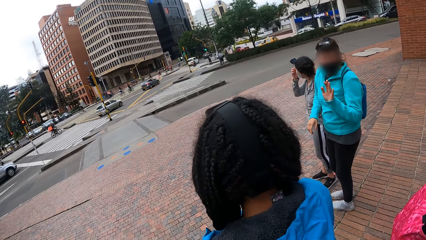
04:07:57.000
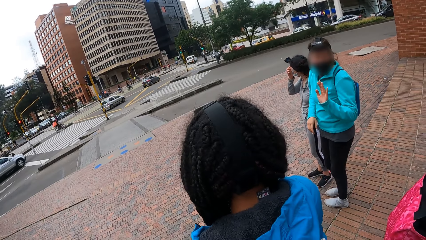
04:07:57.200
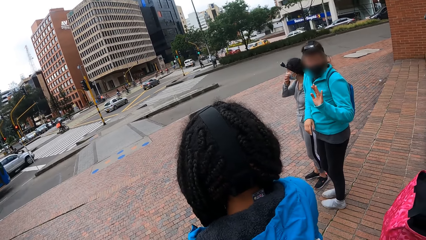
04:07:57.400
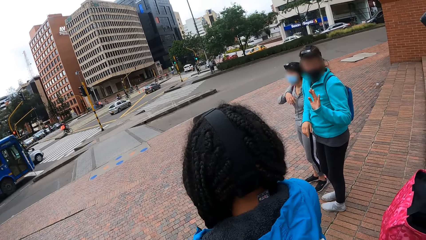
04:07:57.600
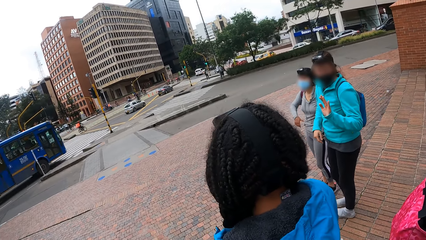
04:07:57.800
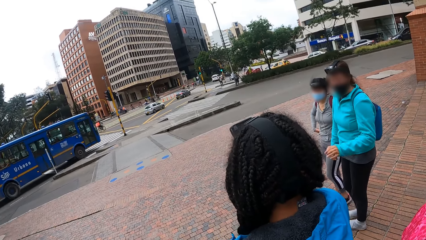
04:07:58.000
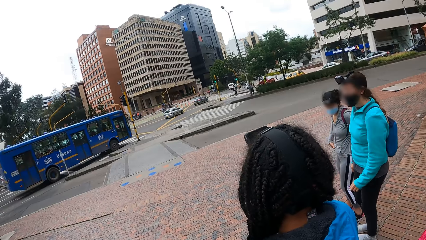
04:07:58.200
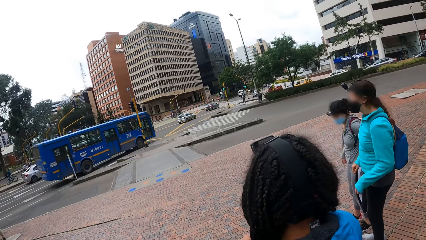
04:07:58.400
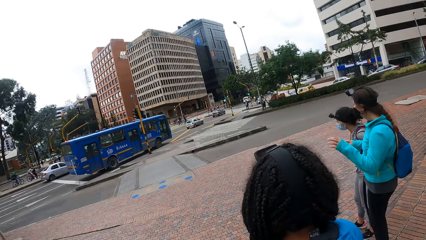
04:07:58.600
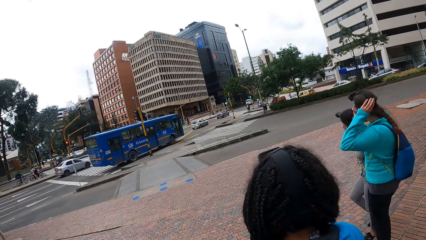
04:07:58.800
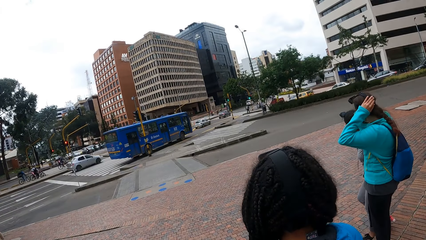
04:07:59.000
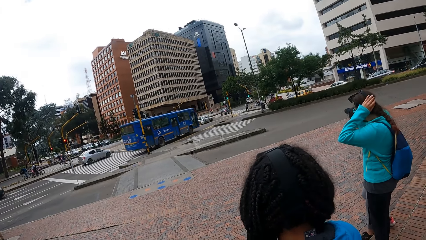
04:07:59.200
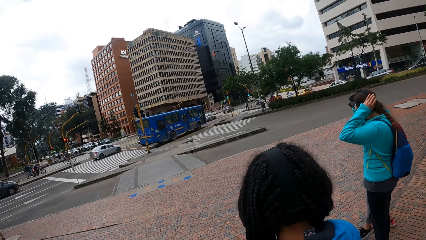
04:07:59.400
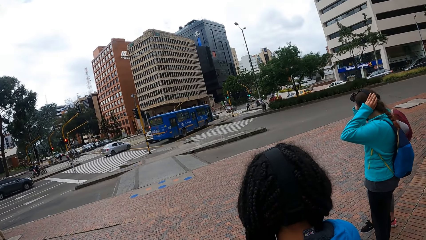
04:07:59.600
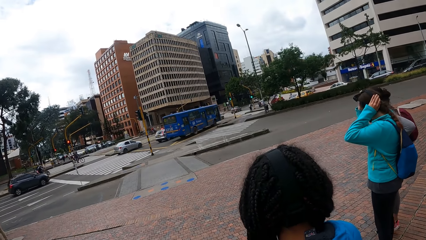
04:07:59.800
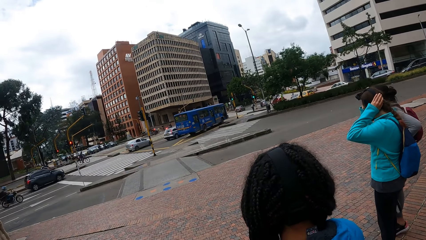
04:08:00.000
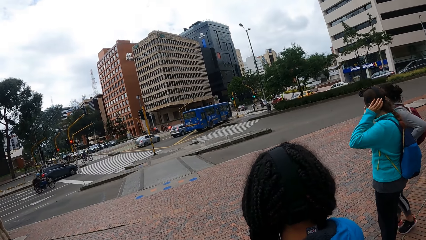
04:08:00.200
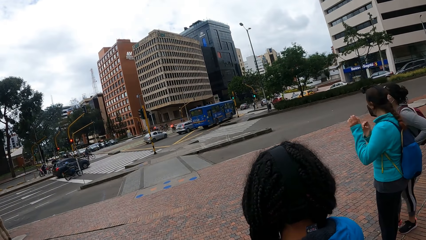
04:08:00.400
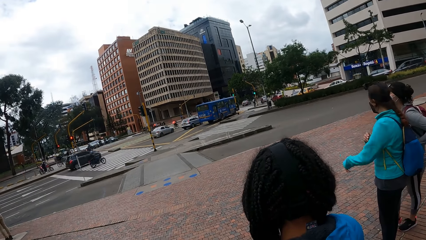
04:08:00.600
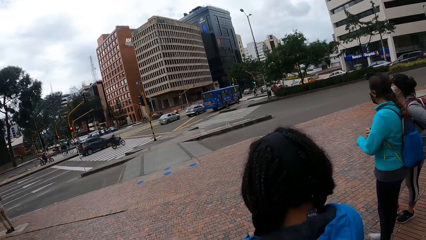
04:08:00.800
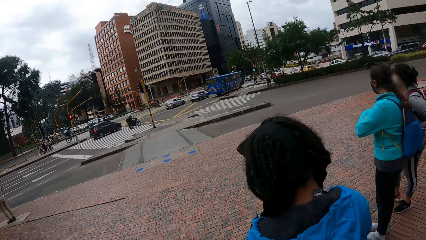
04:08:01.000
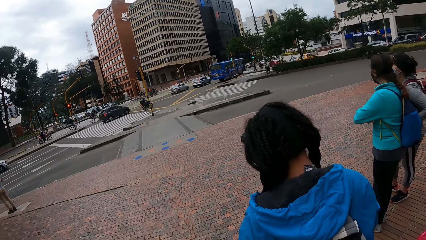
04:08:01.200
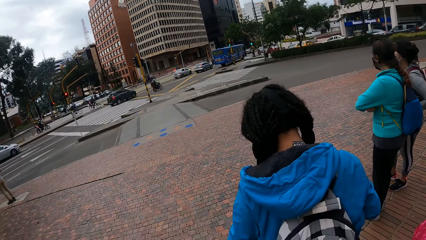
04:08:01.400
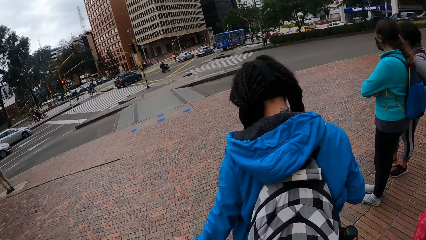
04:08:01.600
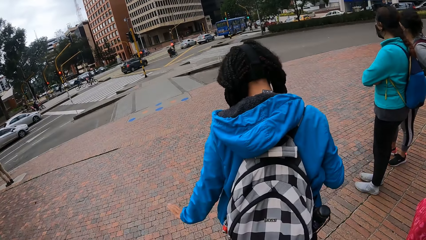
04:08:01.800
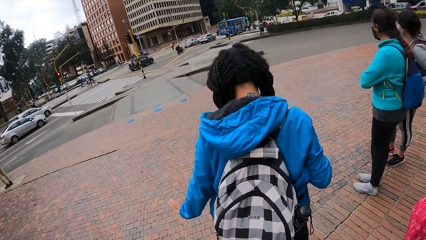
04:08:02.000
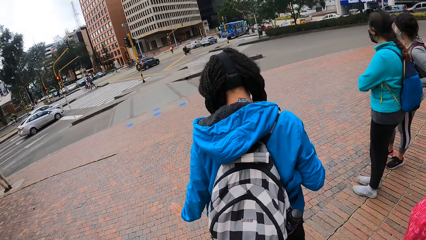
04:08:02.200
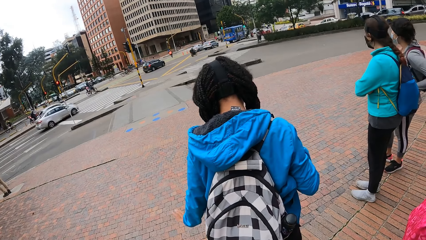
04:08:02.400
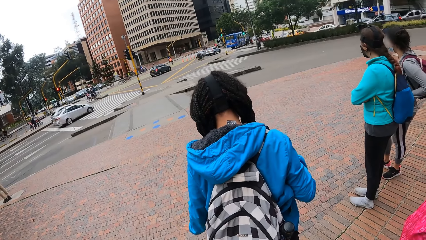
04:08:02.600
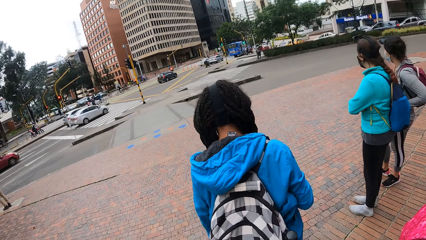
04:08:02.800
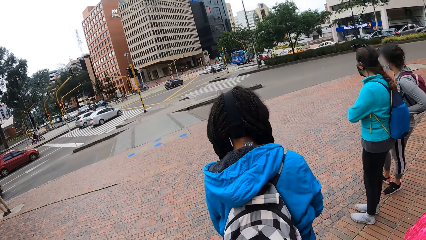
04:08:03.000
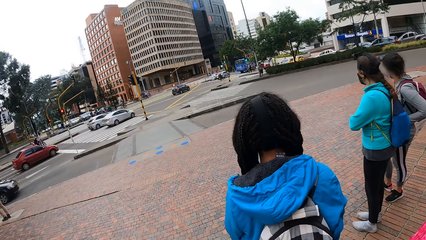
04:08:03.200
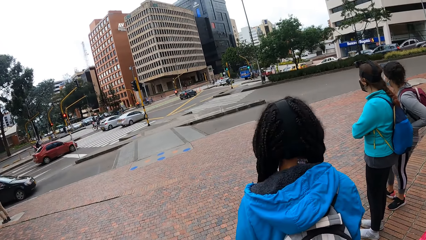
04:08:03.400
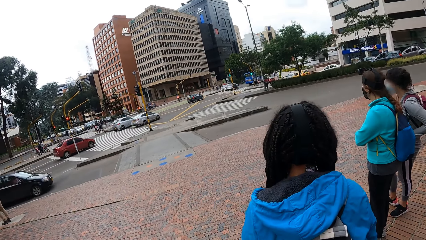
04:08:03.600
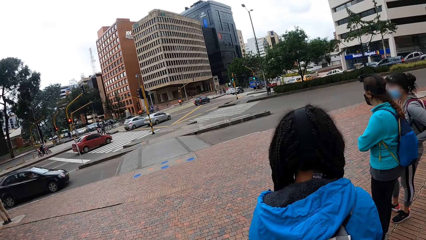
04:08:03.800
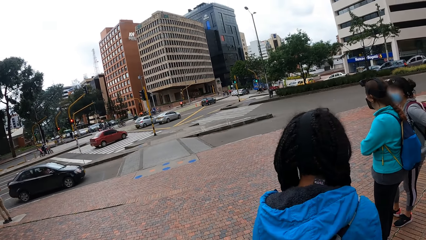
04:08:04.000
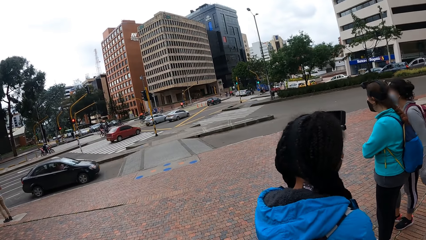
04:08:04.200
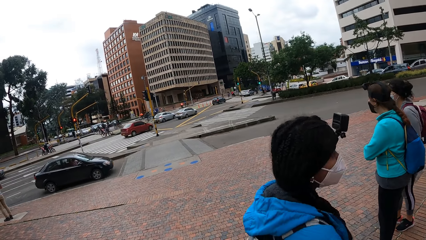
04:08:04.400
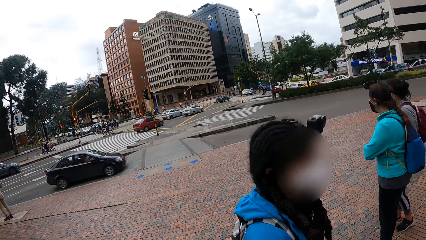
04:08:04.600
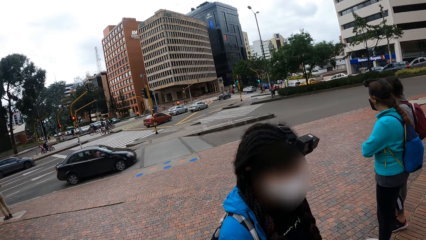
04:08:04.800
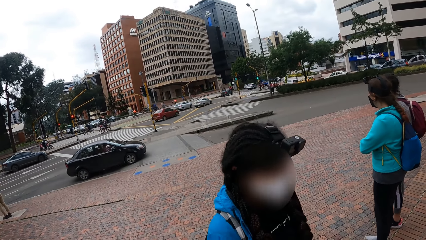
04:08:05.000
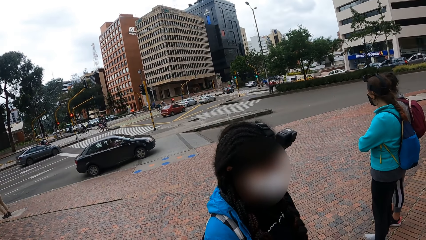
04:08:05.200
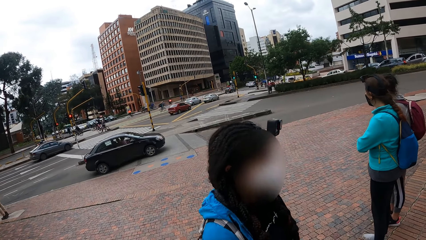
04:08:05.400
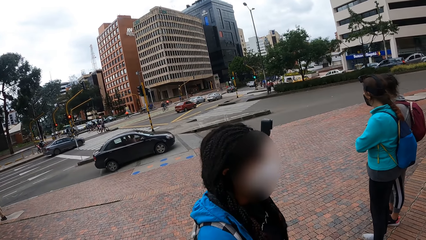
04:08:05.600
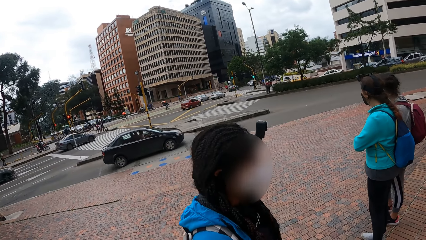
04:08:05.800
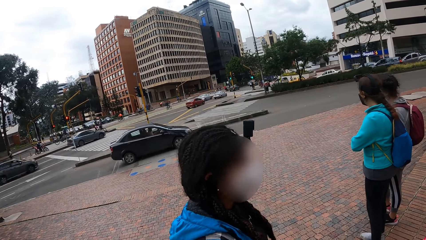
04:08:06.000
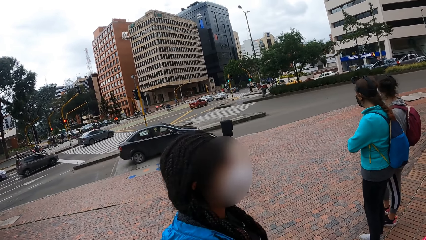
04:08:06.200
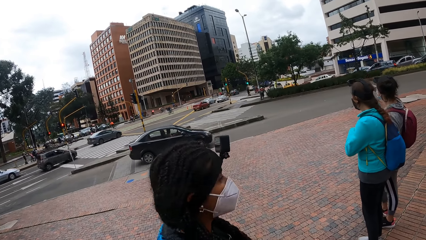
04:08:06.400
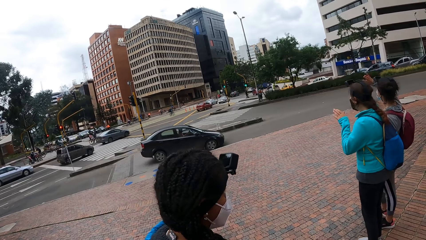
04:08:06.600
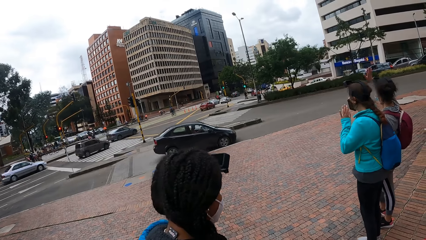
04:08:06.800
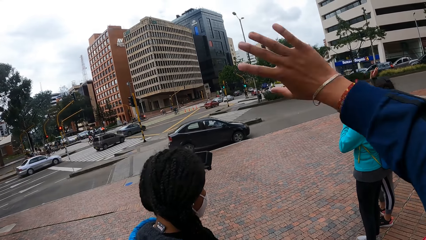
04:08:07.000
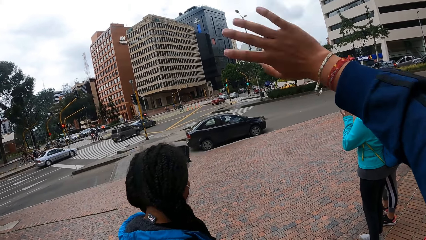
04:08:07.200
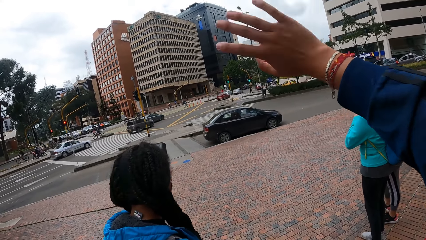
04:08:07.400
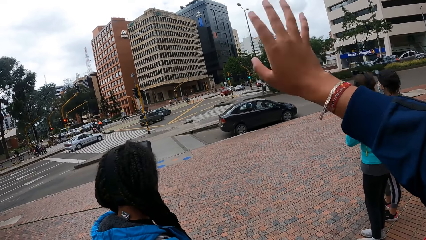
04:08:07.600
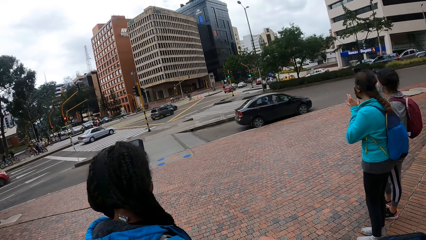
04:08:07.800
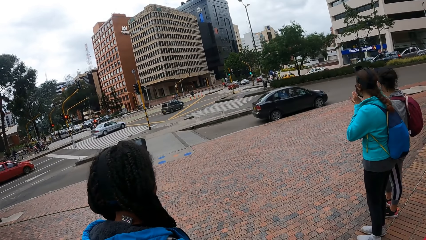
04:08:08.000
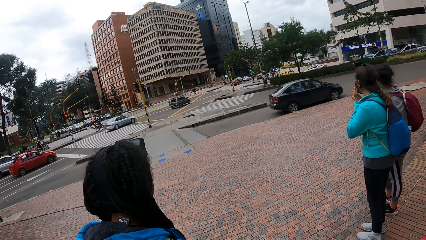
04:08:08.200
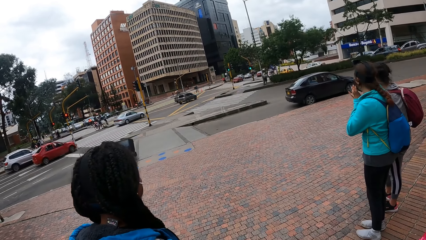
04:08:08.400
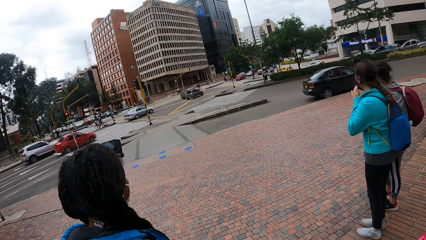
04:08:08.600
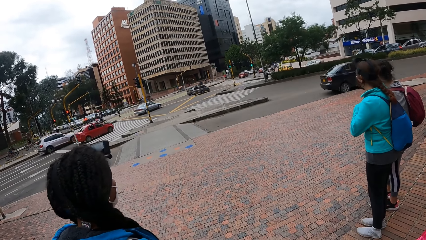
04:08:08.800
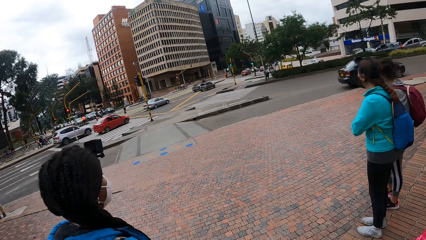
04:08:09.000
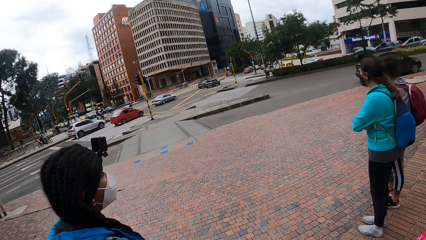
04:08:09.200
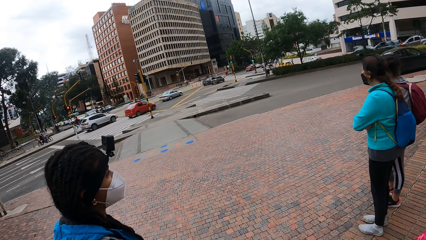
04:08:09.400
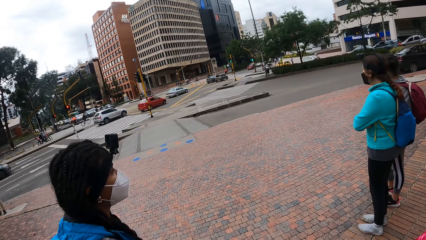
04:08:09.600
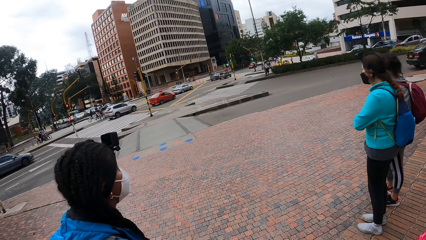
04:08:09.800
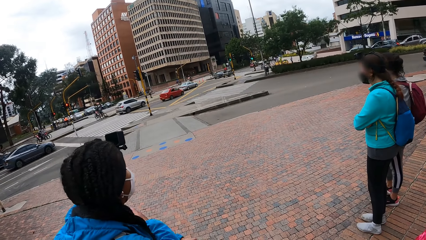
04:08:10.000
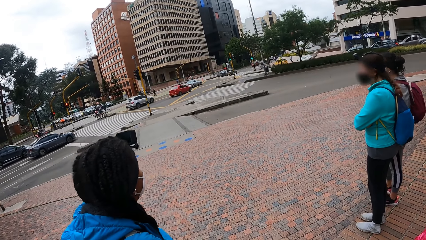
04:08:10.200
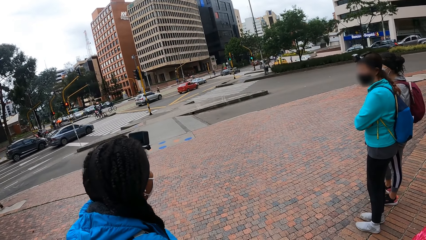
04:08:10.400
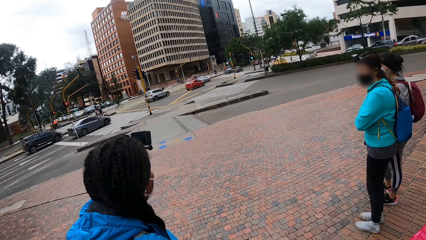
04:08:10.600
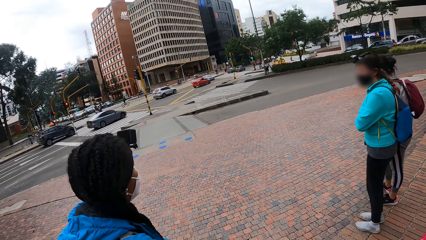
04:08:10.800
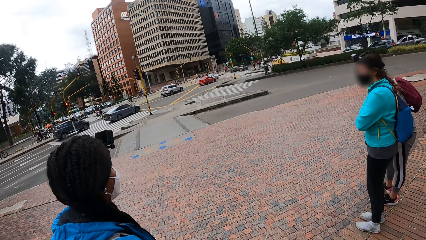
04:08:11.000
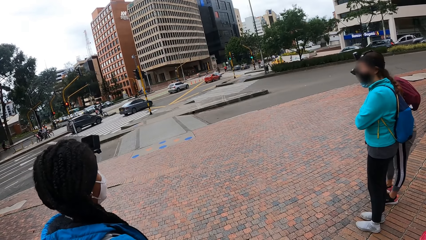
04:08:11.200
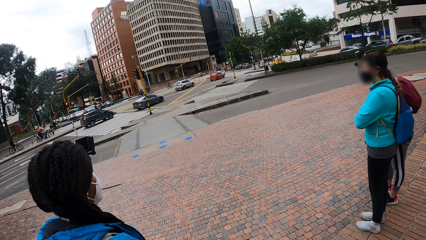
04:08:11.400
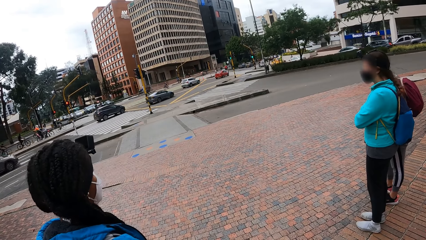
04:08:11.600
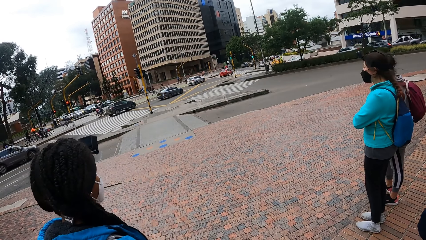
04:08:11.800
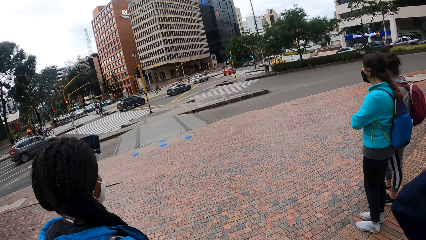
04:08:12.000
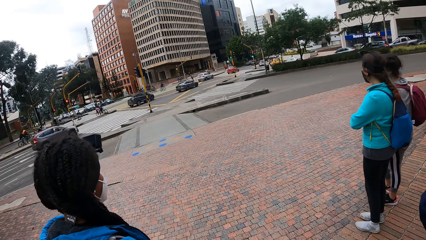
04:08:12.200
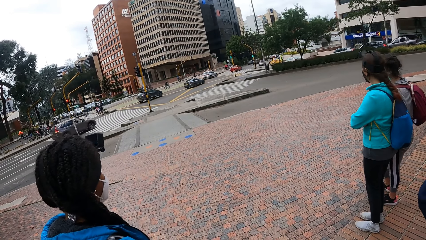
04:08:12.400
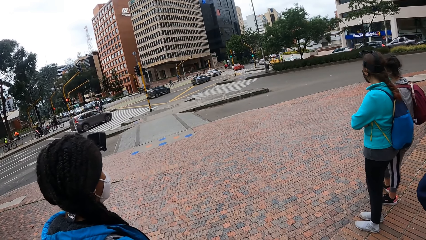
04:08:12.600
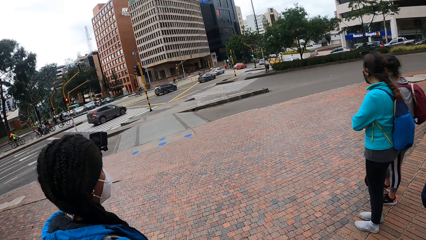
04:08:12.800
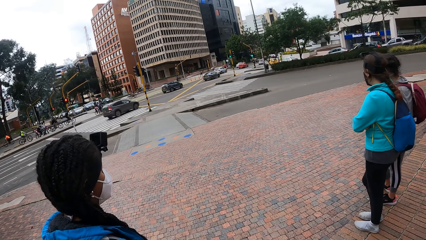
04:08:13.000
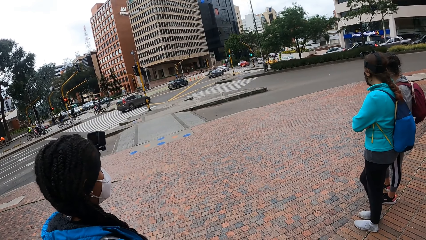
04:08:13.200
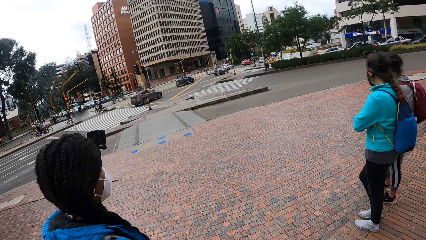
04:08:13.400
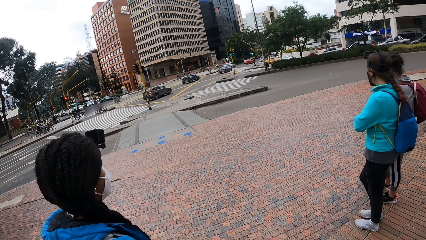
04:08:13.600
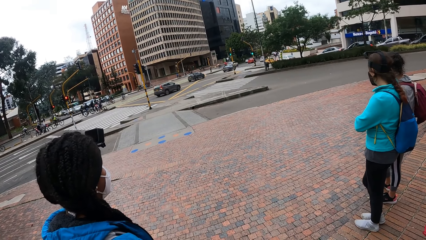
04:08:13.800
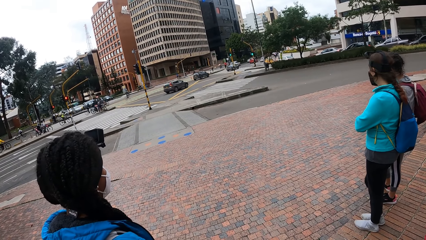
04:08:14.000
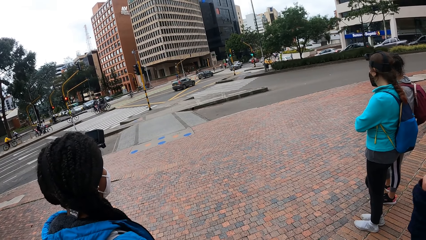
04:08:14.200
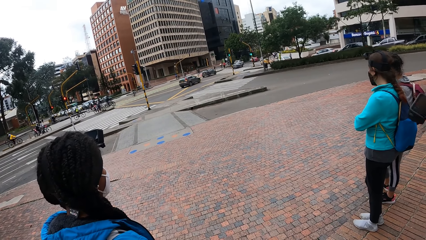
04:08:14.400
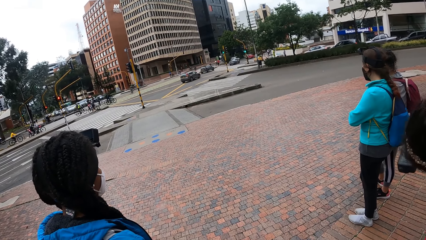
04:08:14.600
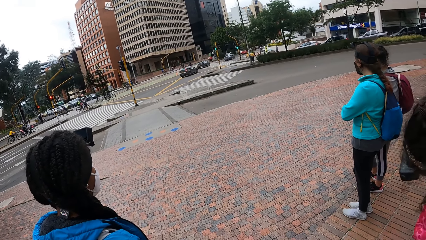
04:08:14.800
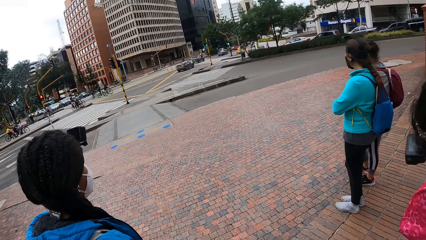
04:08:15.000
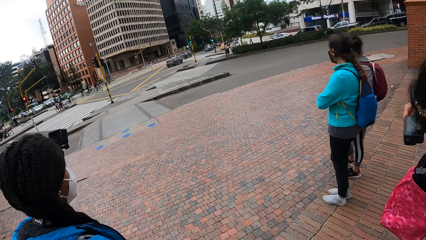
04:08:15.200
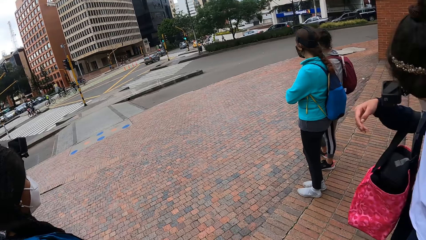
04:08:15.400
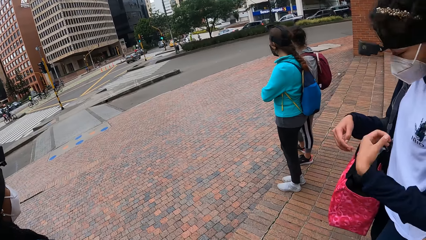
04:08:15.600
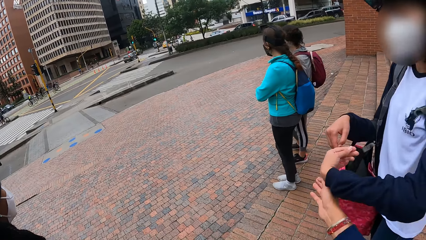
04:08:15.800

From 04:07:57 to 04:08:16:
The woman adjusts a camera on her head with her hands. Another woman waves at a man. The first woman waves at the man. The camera wearer waves at the man.
